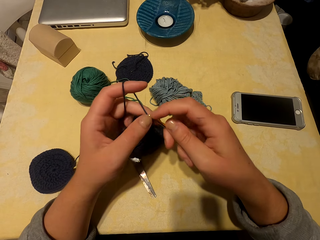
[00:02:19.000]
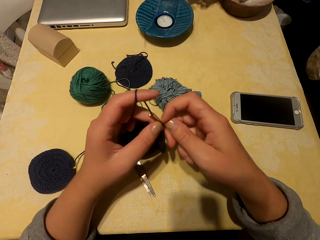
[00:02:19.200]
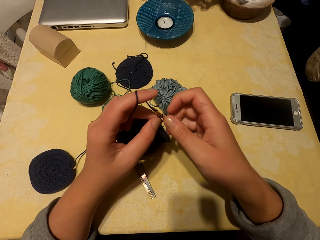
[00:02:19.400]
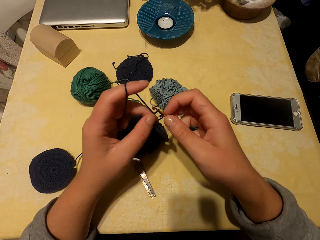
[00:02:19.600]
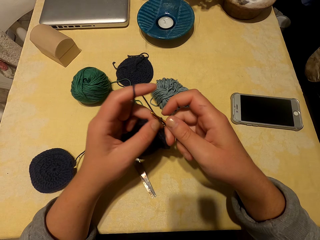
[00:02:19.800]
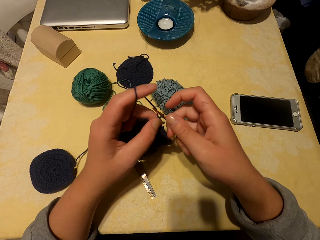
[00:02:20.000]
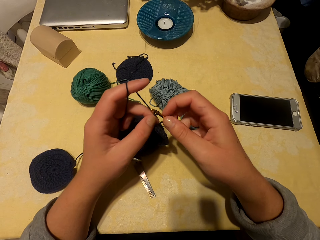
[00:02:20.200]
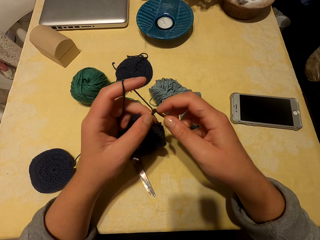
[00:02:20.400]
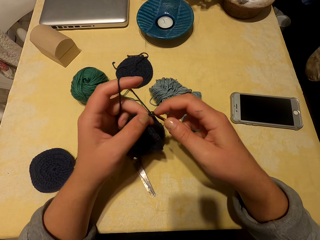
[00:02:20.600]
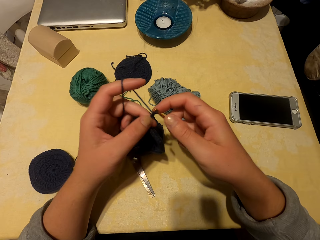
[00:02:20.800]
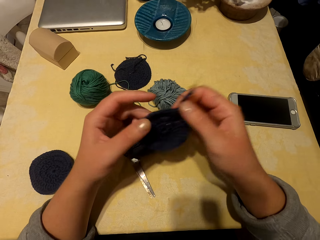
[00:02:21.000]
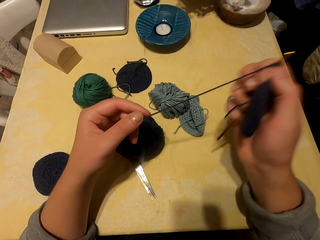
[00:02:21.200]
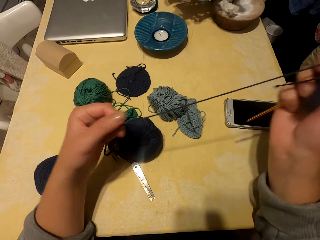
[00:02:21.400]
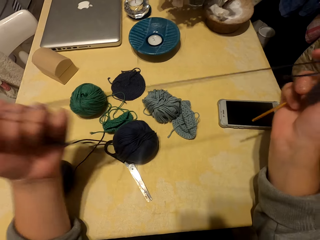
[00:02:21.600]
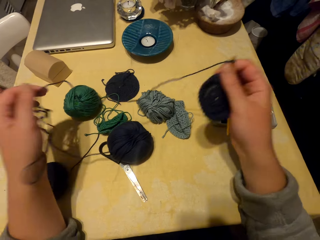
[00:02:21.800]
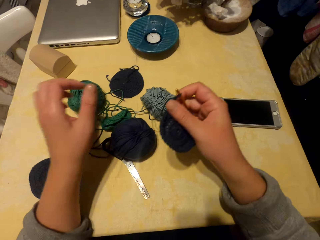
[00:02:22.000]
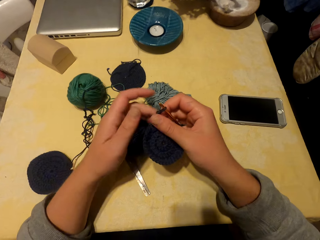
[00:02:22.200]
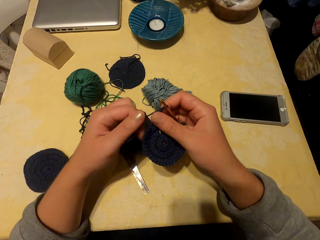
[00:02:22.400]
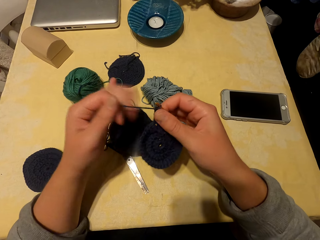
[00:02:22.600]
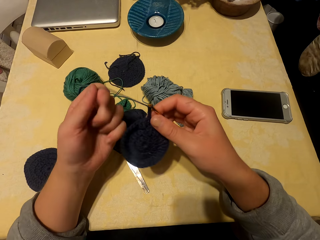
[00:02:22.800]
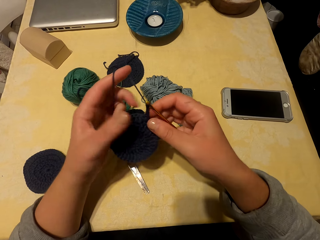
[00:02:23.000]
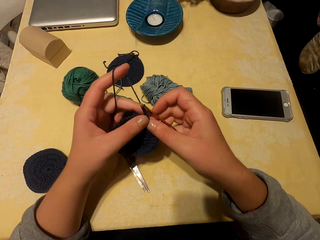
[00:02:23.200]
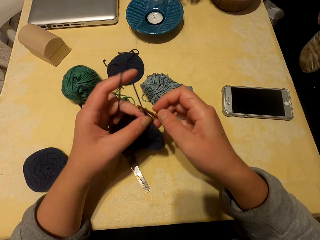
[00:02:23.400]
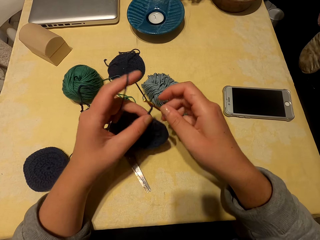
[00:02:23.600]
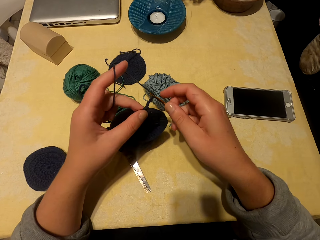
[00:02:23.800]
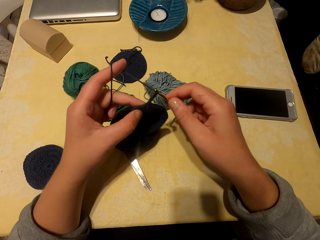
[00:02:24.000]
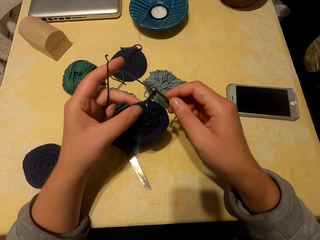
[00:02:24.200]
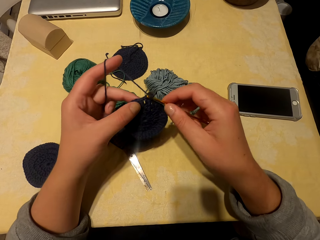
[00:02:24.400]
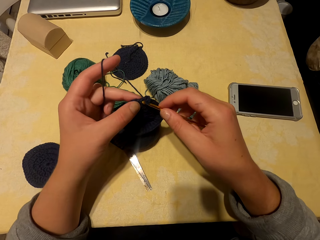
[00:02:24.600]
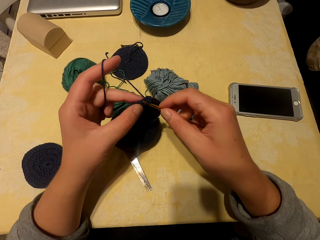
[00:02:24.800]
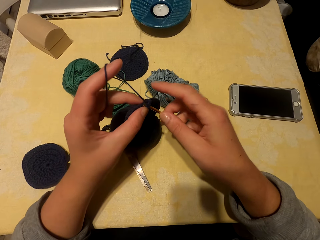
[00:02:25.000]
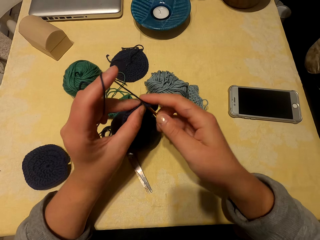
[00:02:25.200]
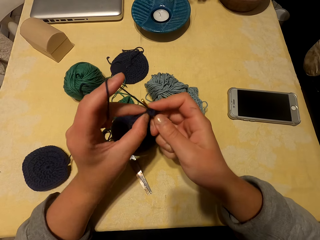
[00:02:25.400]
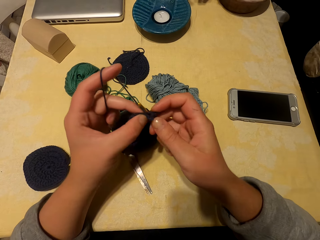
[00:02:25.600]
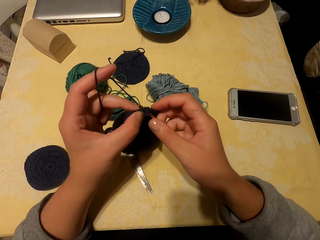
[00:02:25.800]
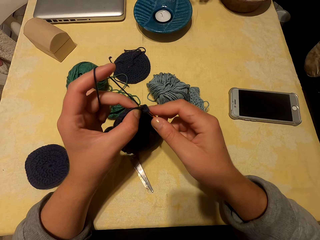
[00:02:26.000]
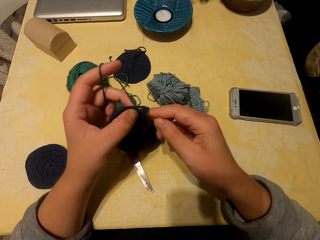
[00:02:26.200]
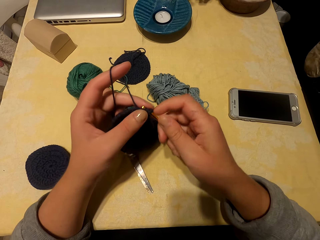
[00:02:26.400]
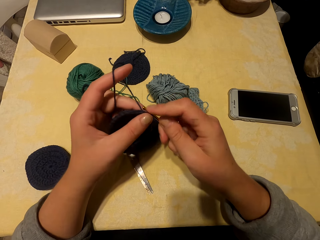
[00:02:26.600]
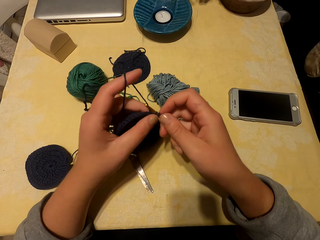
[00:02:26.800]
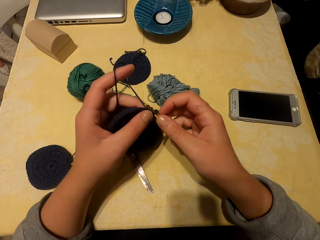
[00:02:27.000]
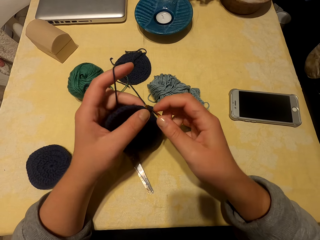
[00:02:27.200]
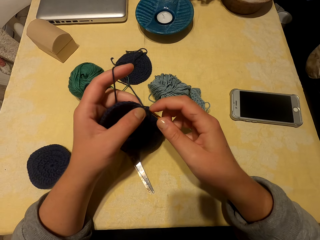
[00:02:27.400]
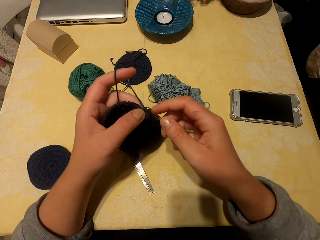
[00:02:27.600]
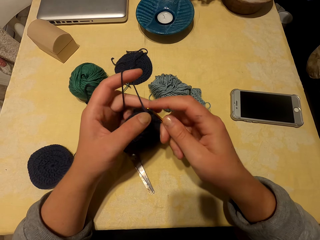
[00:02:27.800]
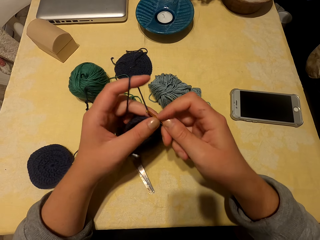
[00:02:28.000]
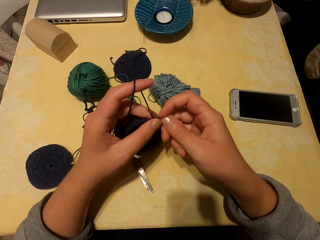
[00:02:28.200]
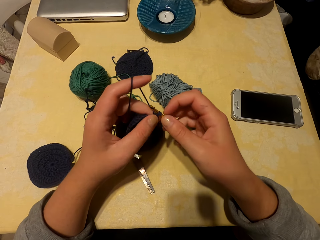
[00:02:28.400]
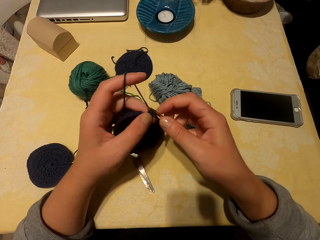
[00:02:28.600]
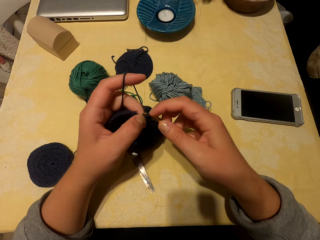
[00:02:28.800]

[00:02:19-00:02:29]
The camera wearer drops a thread. They adjust the yarn. They roll the thread. They knit a fabric with the yarn and hook.

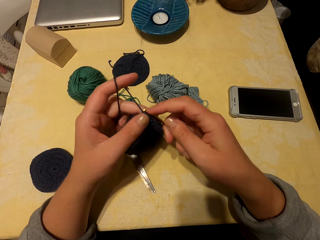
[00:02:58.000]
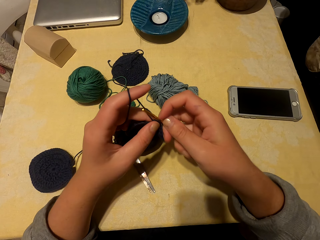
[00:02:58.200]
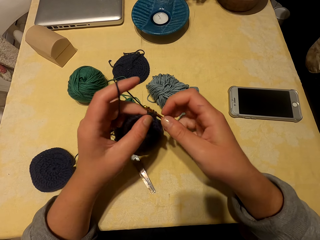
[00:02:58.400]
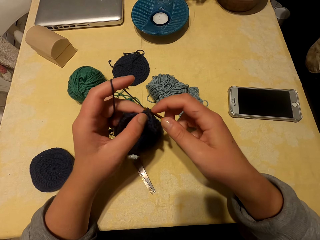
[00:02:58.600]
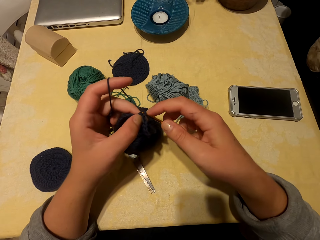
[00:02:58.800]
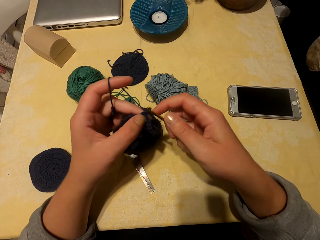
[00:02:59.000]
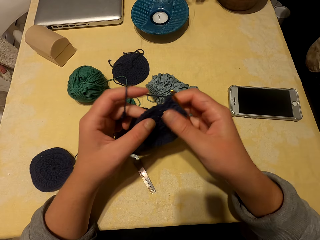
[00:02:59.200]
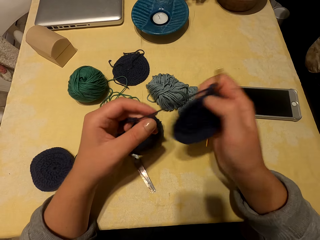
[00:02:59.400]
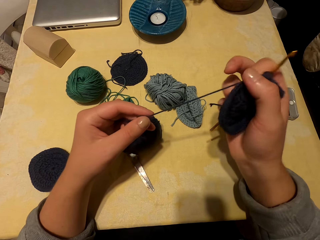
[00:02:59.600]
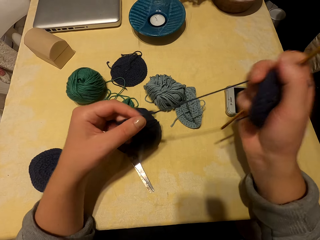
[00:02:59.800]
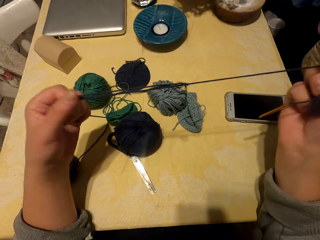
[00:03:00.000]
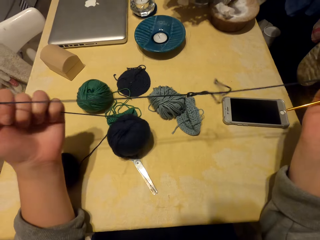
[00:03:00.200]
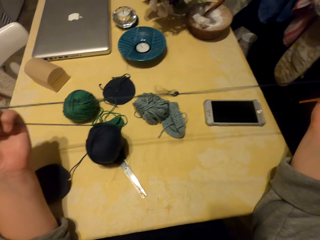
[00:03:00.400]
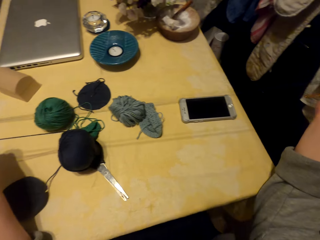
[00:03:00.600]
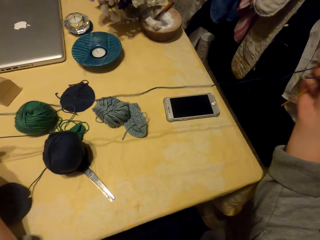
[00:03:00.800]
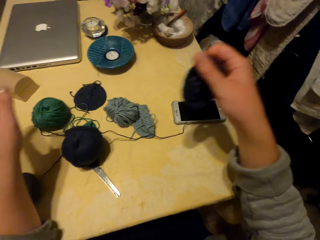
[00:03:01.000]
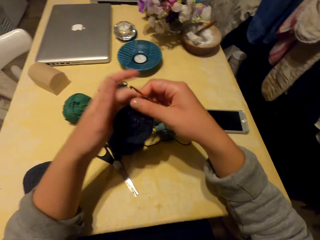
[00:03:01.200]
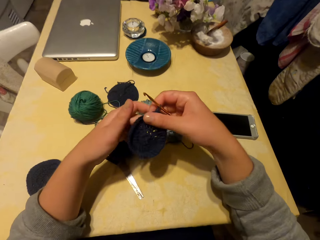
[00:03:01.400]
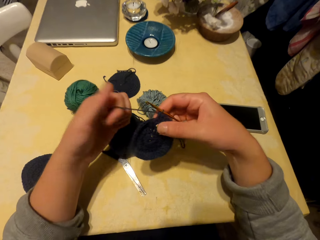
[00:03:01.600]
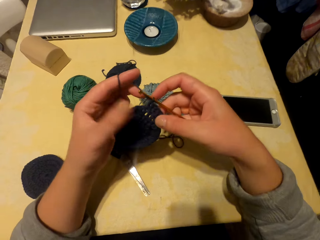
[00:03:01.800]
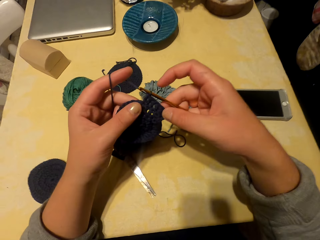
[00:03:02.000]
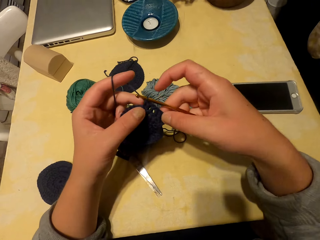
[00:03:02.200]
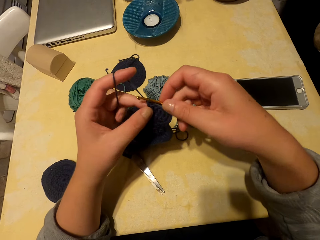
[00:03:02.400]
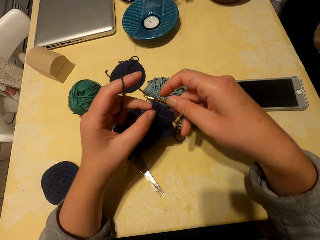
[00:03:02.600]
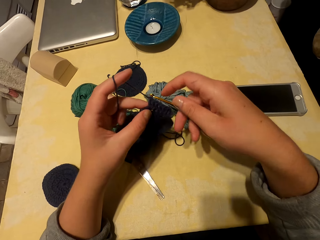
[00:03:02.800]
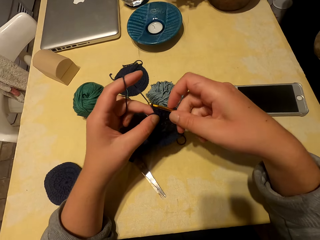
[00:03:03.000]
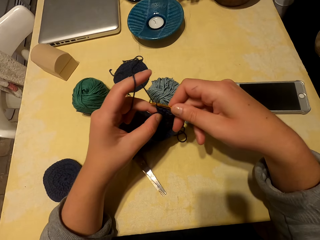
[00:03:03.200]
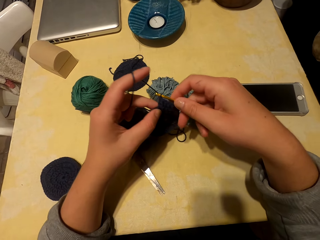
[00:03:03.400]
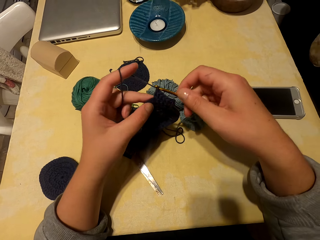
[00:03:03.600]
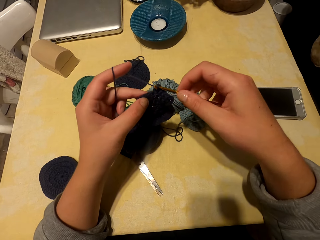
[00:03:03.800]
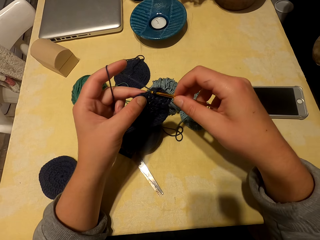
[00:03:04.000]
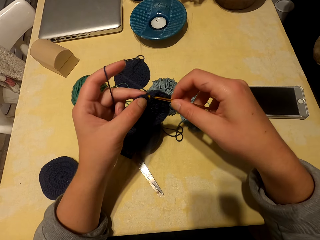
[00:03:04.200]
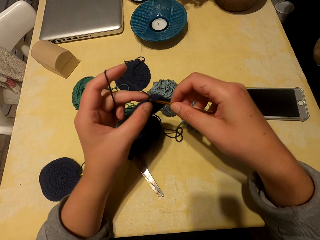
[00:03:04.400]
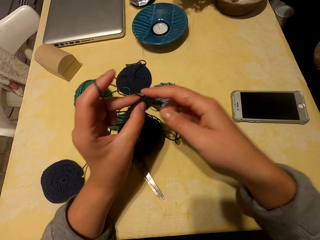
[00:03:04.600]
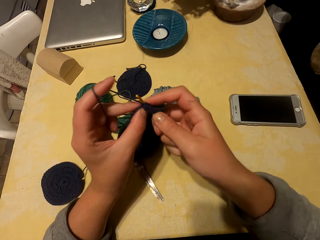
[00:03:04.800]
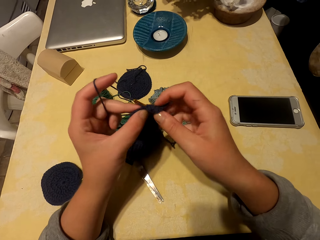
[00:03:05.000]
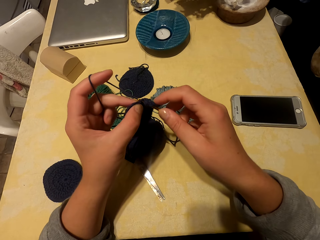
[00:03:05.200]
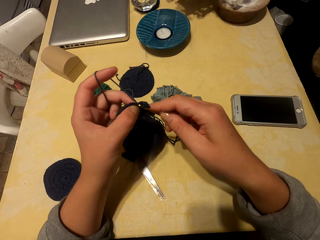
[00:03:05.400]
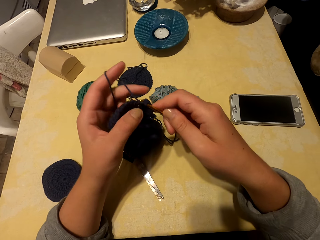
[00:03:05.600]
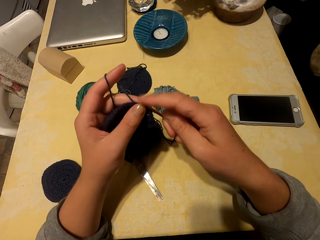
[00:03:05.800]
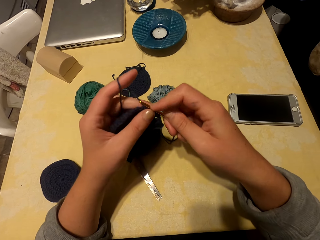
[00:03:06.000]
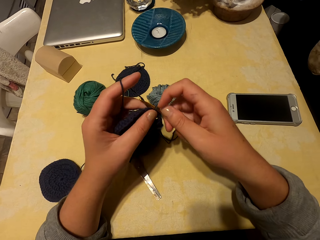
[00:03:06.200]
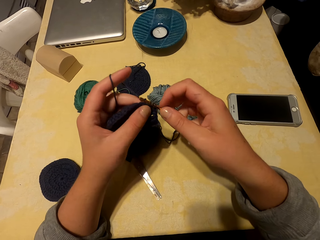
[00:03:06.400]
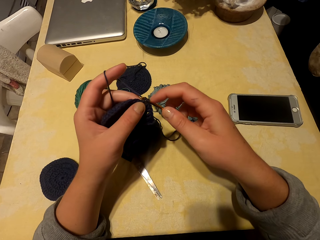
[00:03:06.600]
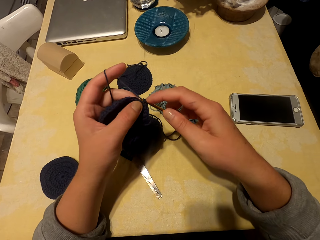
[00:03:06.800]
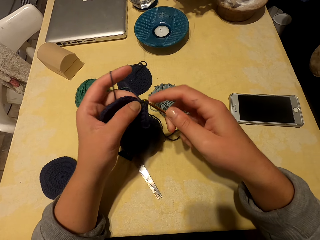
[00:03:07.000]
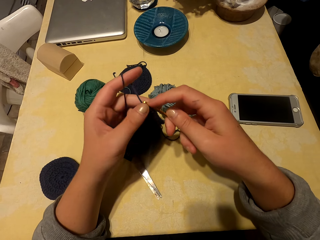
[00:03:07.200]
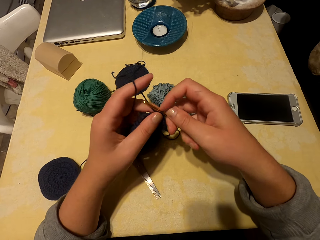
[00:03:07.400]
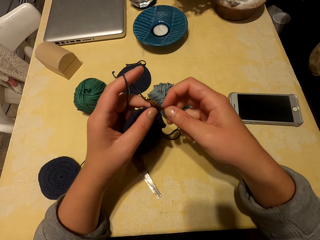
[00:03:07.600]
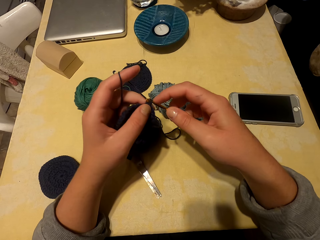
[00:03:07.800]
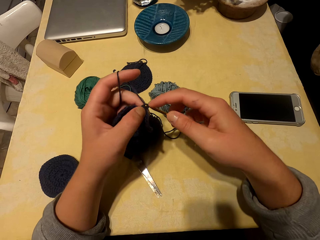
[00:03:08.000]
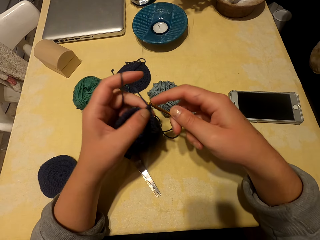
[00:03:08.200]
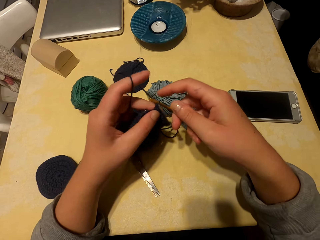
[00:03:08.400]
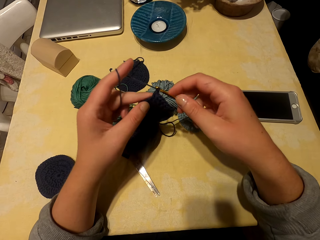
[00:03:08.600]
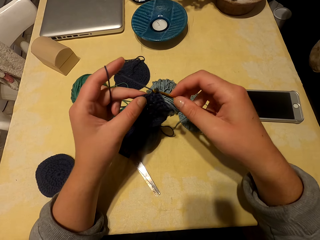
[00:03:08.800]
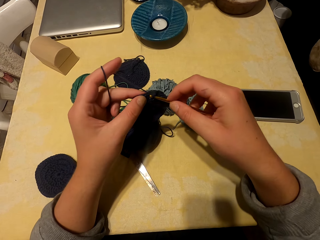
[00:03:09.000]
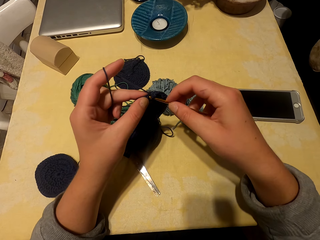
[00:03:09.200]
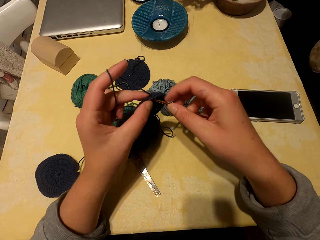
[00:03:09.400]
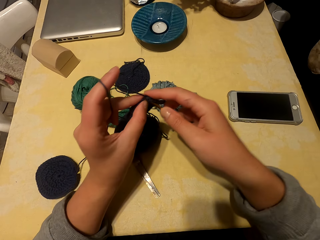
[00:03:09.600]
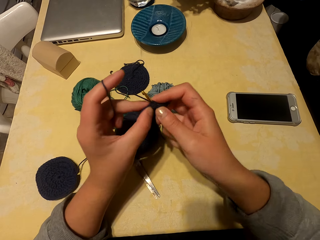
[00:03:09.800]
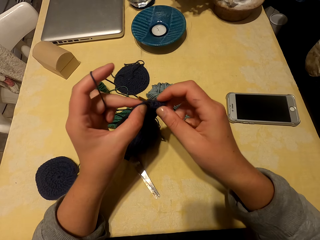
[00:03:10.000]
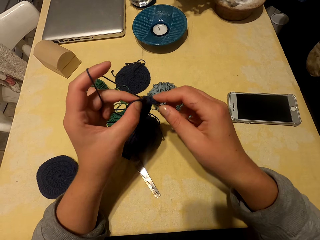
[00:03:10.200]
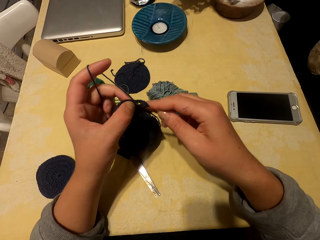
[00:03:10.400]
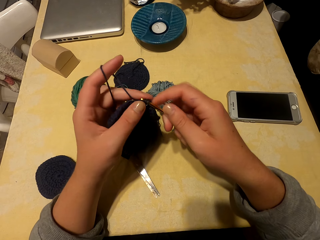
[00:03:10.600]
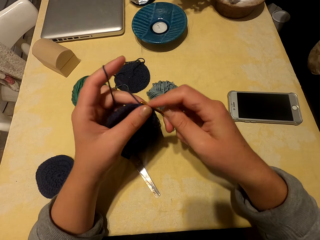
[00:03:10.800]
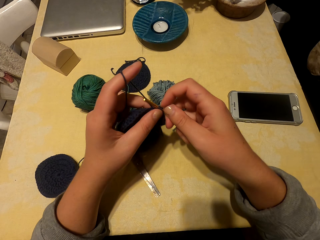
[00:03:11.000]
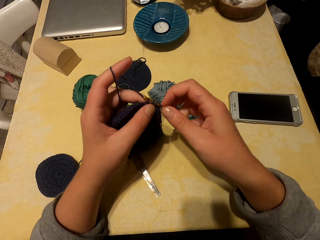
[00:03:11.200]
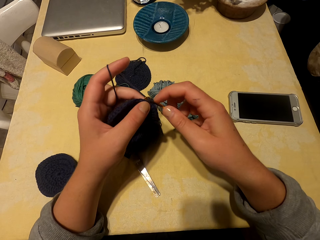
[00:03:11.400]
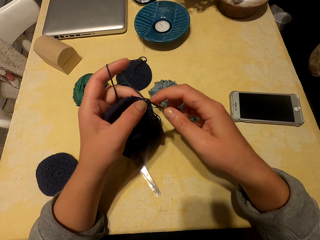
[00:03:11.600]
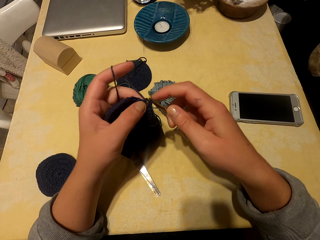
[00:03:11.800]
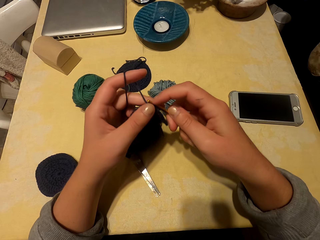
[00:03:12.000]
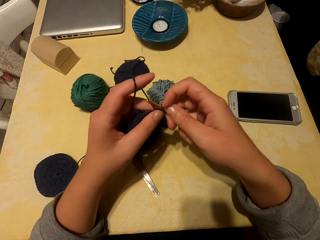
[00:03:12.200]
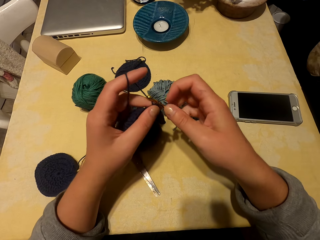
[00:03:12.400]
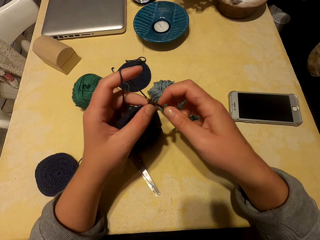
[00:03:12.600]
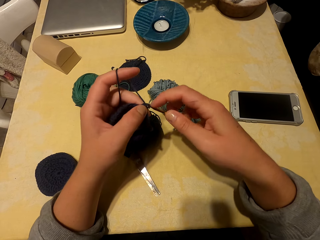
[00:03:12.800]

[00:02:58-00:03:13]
The camera wearer adjusts the yarn. They drop a thread. They roll the thread on the left finger. They knit a fabric with the yarn and hook.
